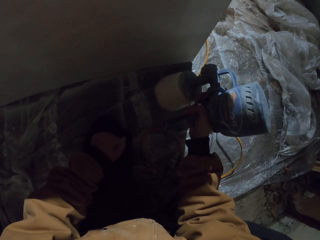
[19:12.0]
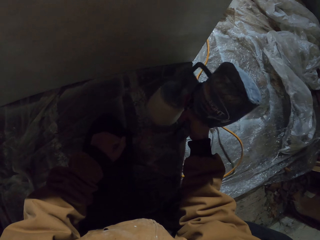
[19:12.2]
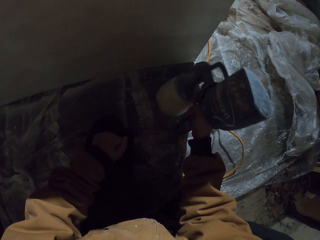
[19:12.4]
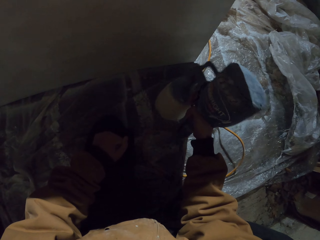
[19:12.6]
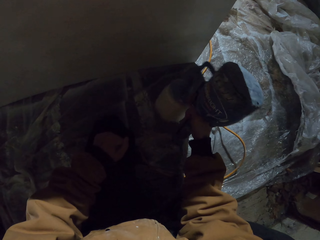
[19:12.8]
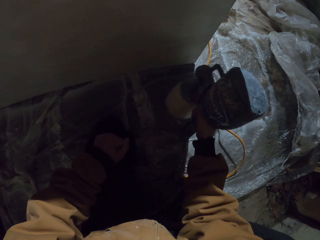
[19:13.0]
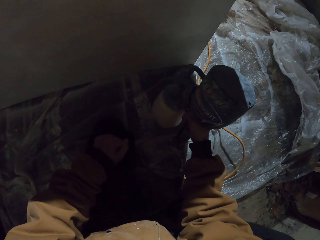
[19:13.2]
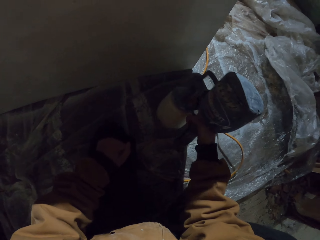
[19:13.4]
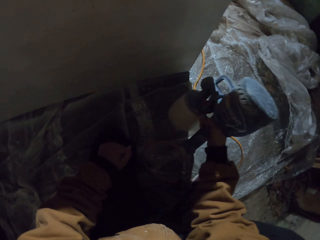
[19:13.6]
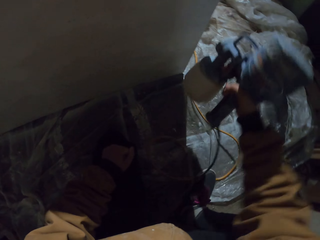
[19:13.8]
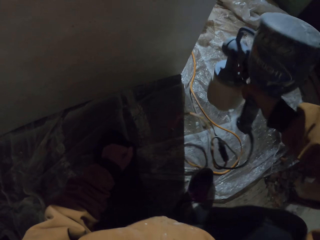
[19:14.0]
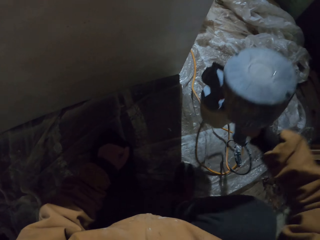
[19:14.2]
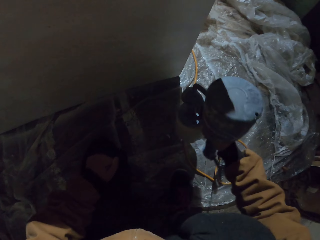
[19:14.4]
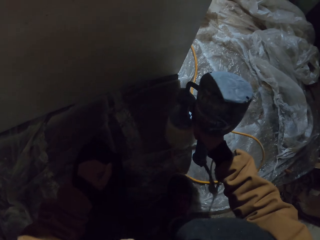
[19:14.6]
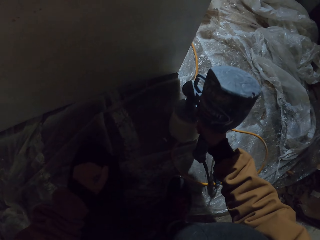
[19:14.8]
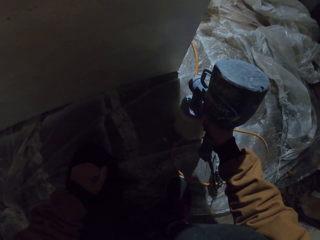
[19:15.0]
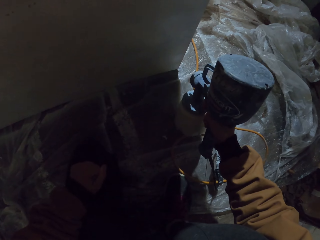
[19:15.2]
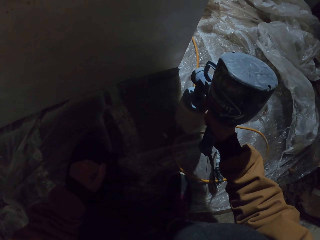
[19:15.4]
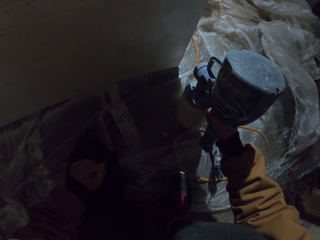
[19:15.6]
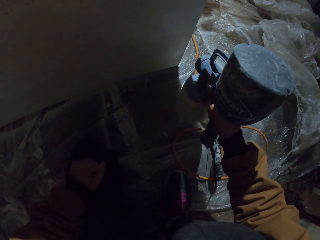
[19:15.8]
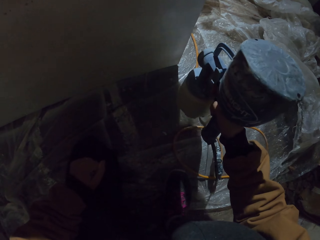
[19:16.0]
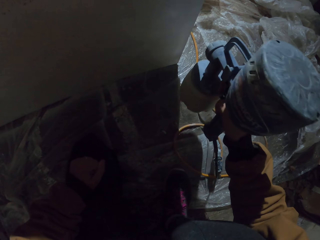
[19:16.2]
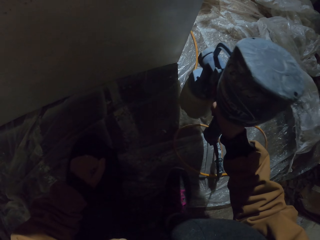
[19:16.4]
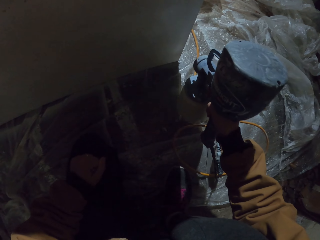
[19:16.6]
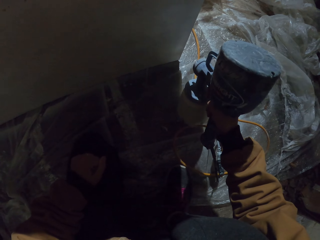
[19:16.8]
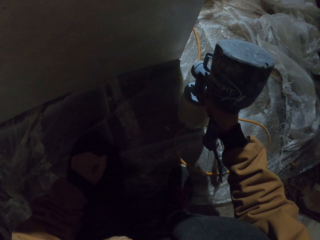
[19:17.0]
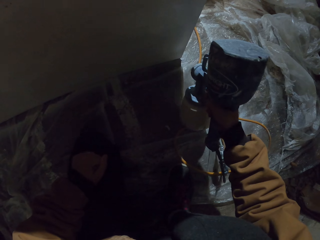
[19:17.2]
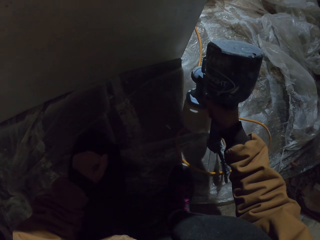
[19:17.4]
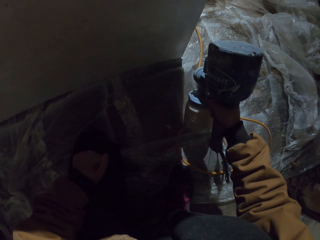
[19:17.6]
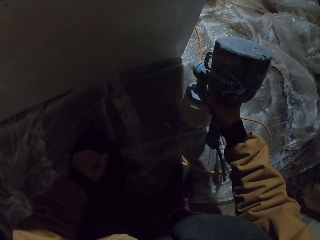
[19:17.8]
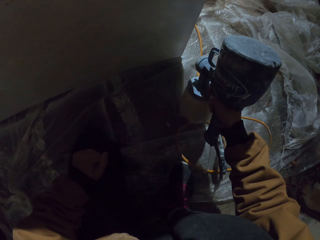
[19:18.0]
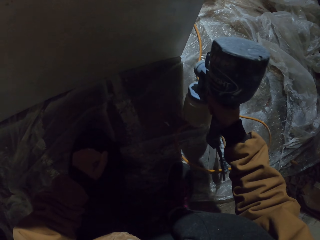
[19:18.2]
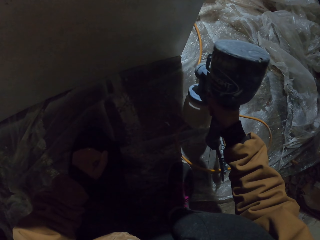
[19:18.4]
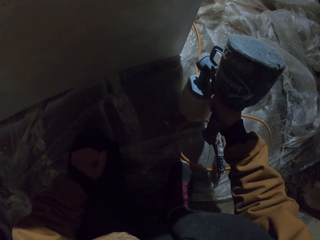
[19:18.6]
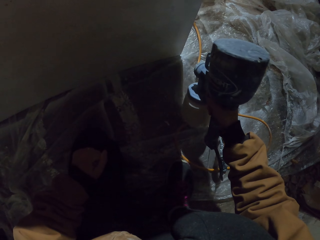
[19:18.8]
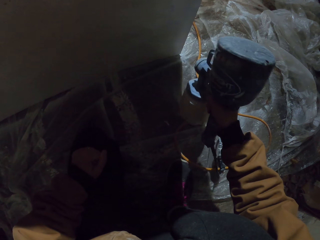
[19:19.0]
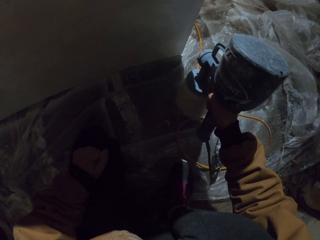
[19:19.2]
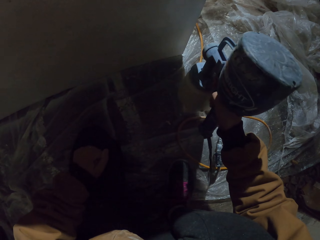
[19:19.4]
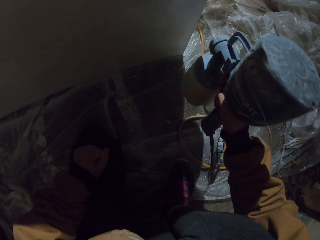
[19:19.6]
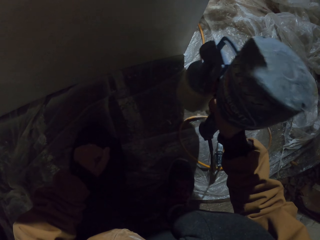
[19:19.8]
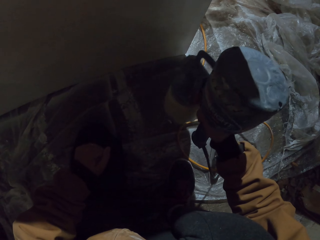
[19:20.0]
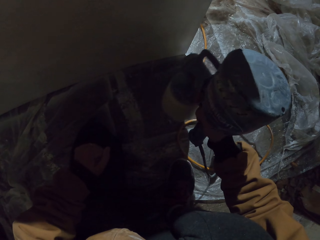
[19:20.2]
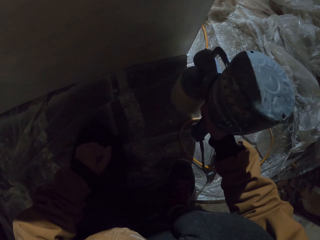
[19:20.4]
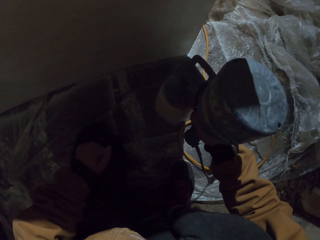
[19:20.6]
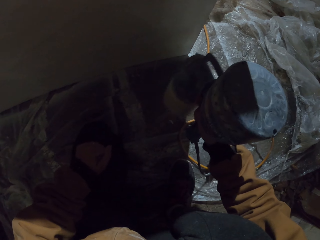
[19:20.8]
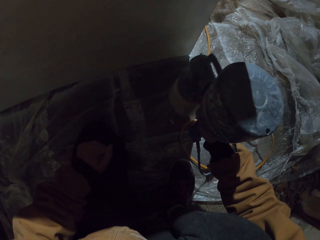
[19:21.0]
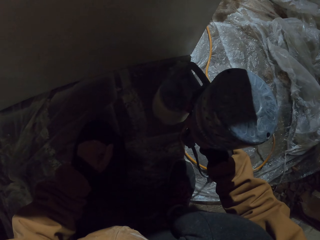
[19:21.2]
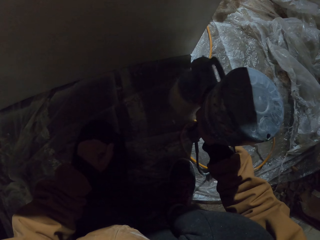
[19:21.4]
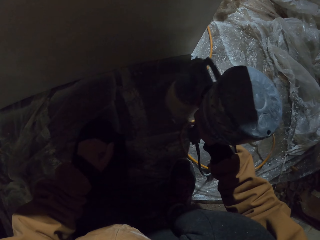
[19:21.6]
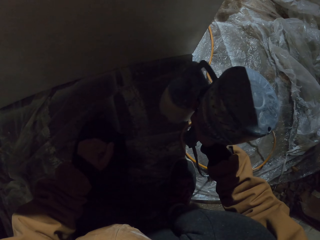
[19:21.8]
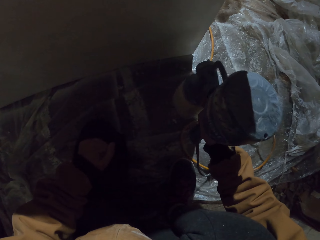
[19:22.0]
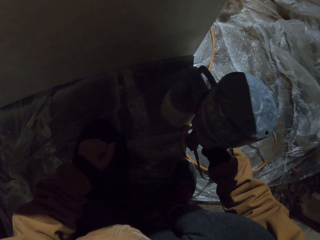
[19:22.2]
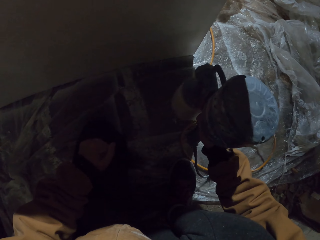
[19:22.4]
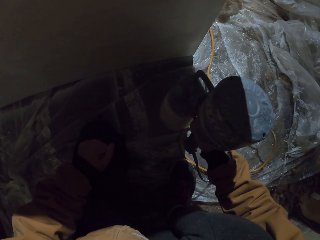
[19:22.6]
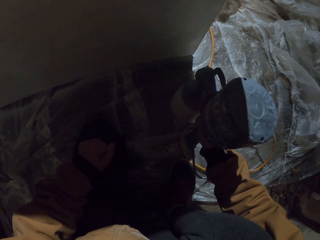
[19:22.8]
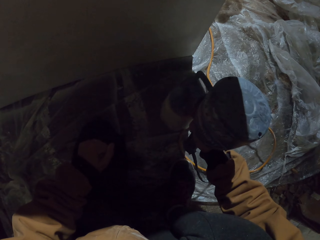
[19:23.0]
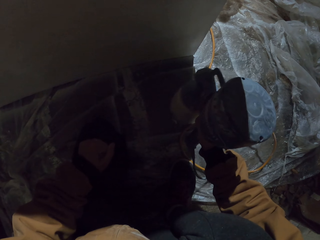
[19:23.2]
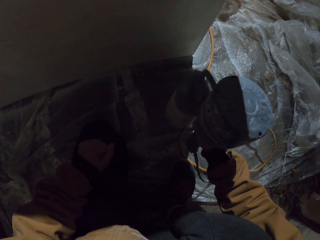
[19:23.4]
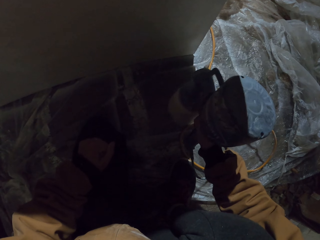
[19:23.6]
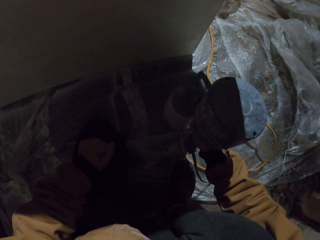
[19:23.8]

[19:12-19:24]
The camera wearer sprays paint using the paint sprayer.

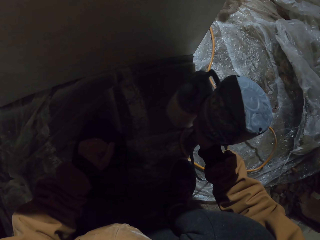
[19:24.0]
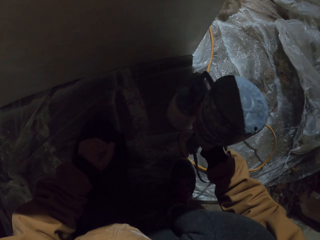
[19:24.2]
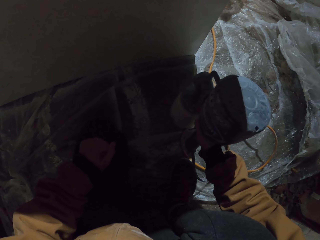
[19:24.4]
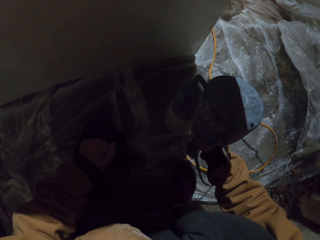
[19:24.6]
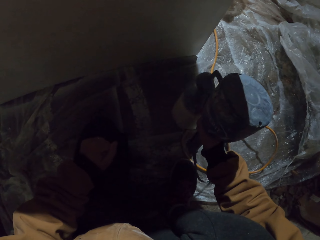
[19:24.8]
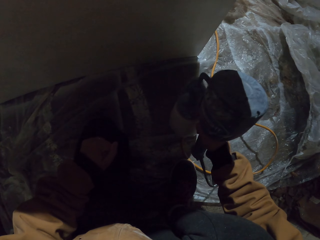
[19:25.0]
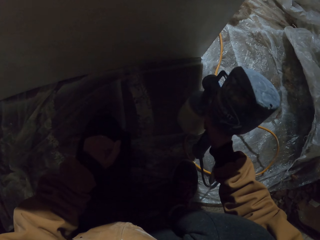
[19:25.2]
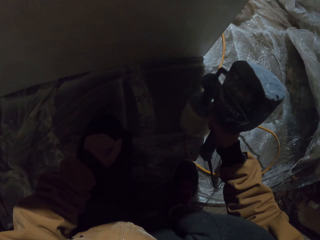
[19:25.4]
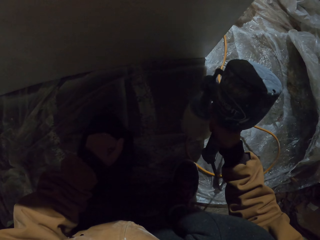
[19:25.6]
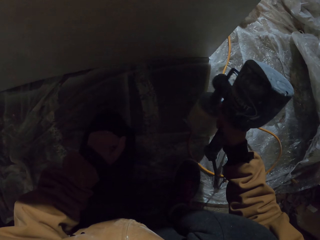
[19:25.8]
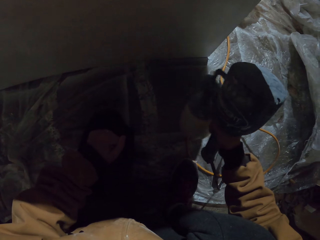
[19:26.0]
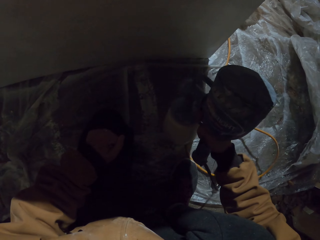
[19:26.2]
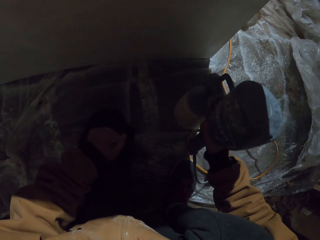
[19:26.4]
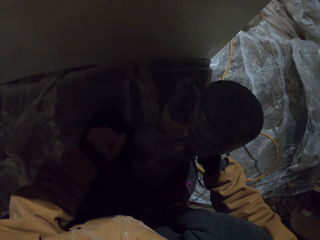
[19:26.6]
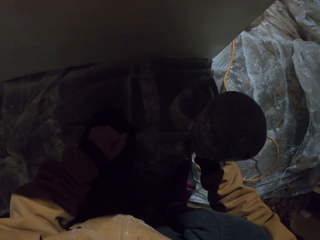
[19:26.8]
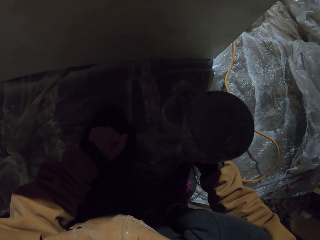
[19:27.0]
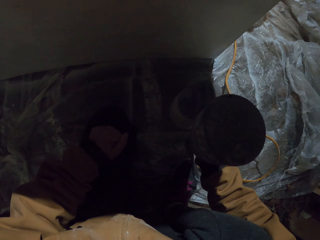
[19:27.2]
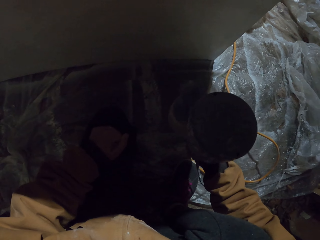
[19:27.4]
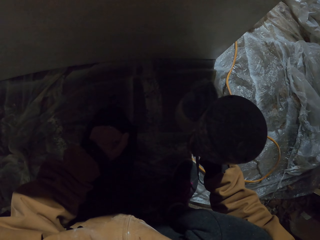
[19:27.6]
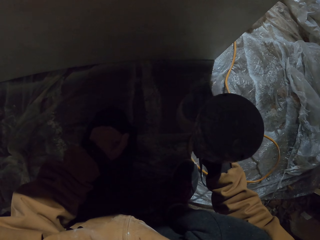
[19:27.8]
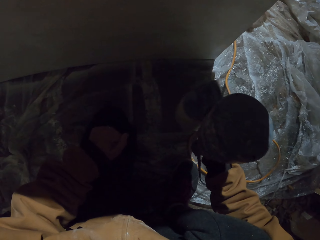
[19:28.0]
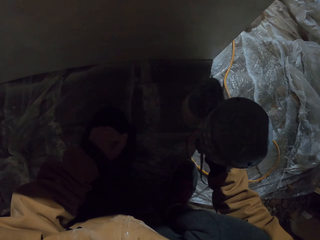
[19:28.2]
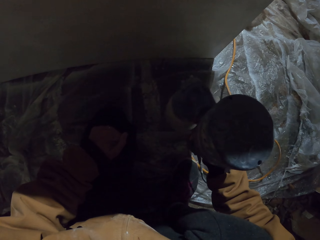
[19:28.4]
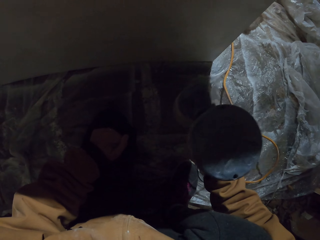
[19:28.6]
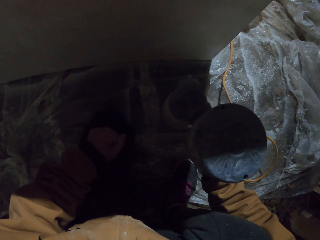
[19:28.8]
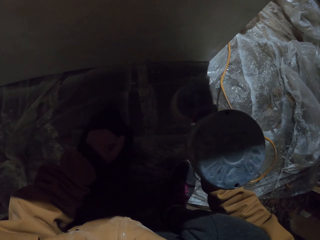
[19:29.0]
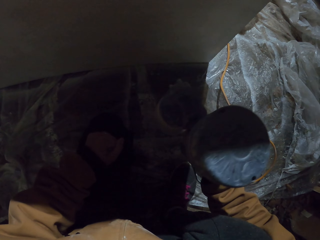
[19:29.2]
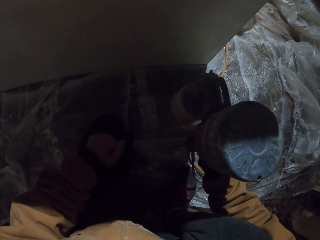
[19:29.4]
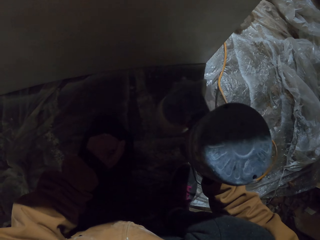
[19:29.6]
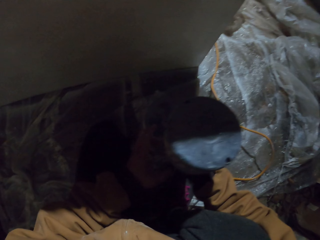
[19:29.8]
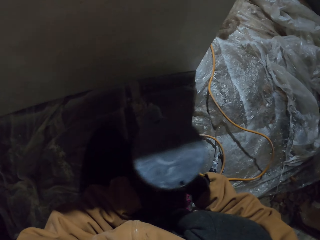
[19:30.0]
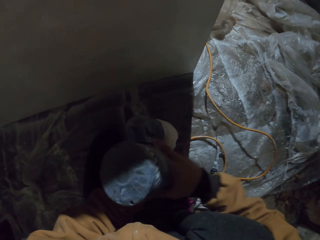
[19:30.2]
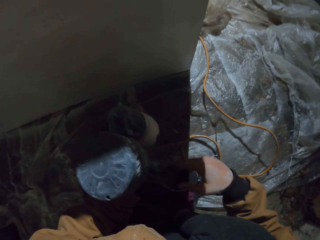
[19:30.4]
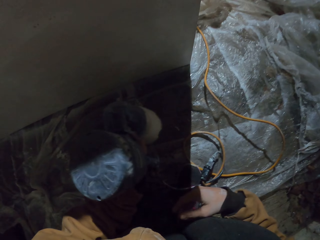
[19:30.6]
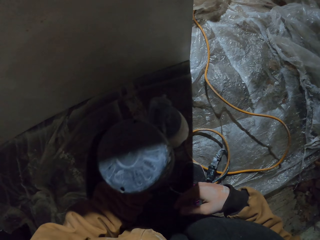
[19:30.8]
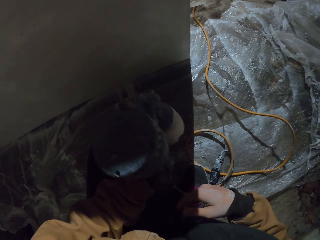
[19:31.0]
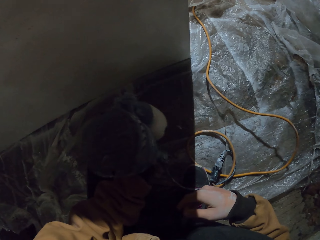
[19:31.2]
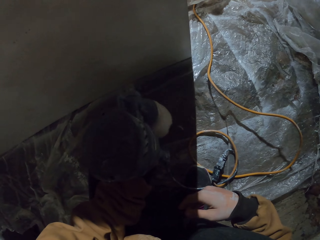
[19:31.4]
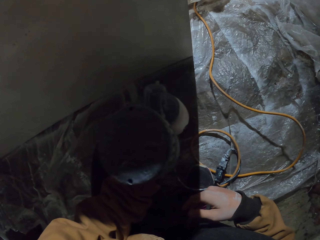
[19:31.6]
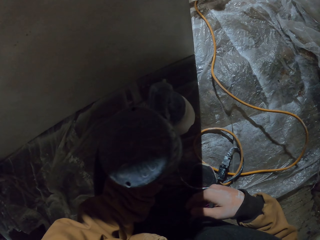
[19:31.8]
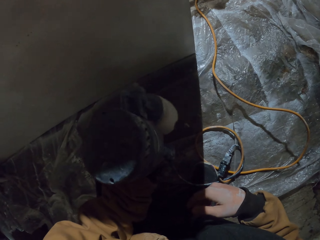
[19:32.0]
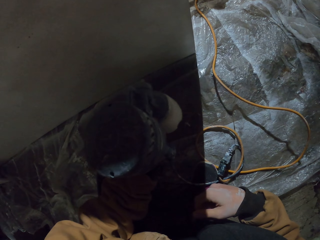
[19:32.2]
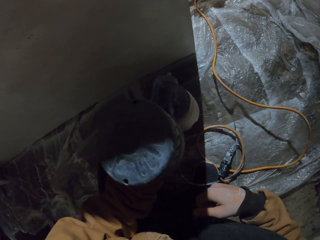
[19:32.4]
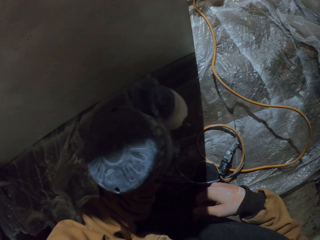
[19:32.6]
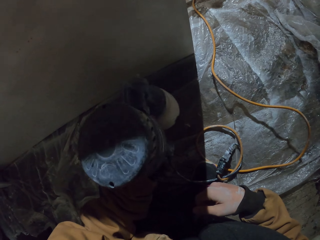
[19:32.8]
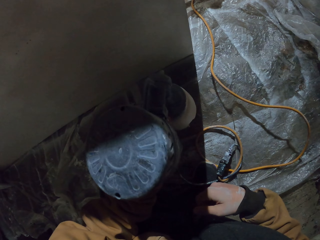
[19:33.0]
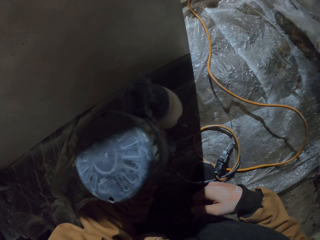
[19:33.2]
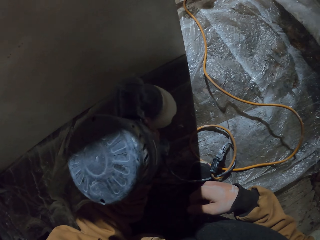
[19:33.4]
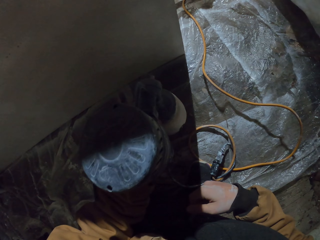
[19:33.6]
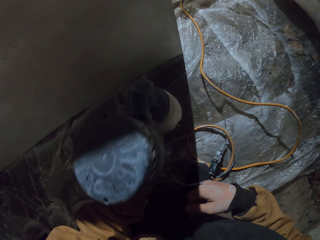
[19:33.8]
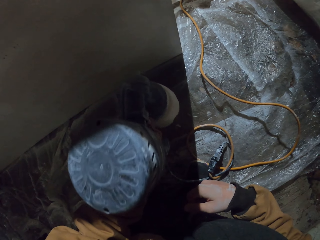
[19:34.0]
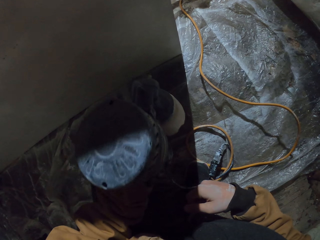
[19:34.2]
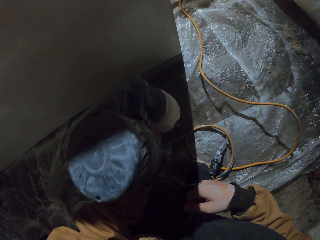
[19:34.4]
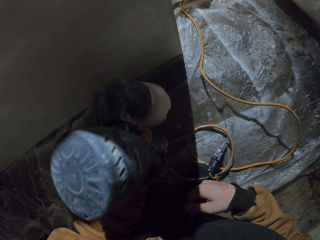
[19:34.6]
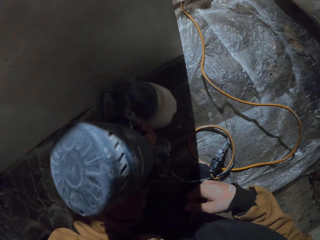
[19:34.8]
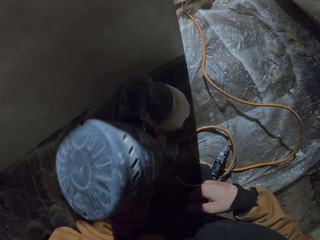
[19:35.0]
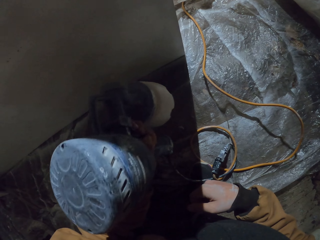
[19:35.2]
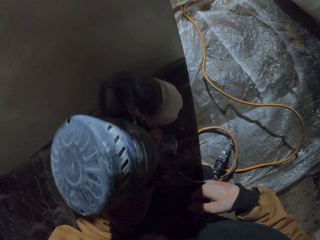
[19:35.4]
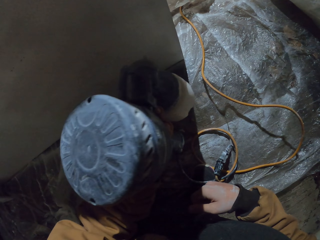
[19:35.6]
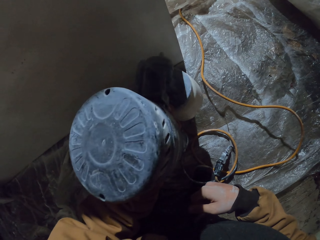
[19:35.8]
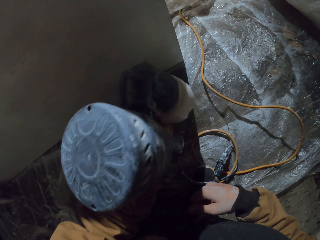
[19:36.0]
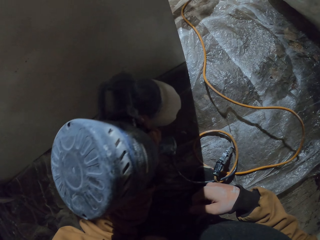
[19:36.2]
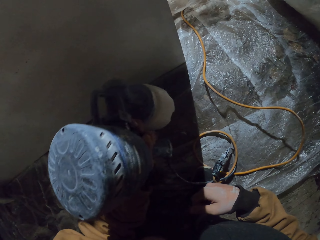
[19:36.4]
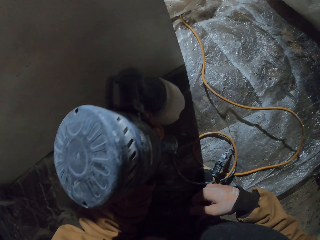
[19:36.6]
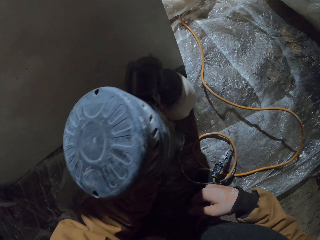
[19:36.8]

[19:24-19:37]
The camera wearer places the spray paint gun in his left hand. He paints the closet with the spray paint gun.
